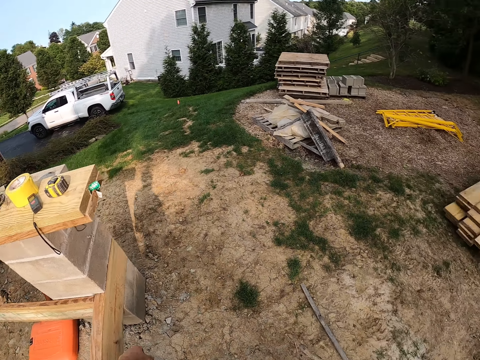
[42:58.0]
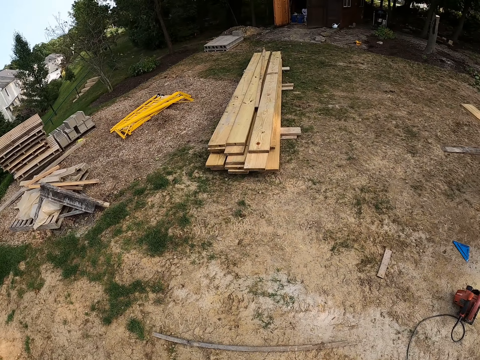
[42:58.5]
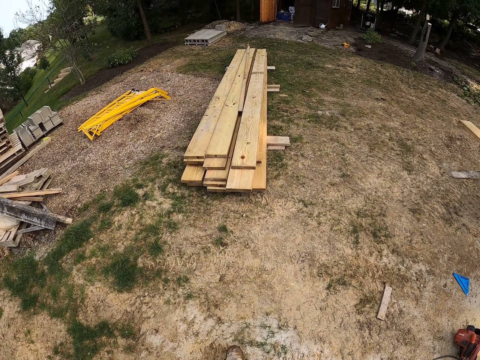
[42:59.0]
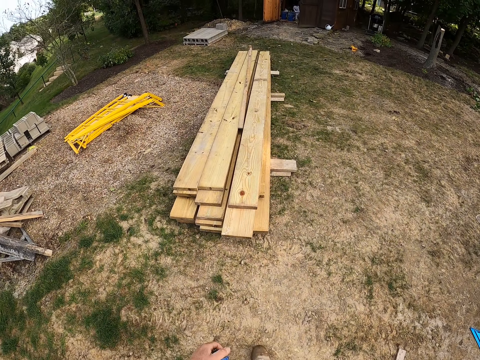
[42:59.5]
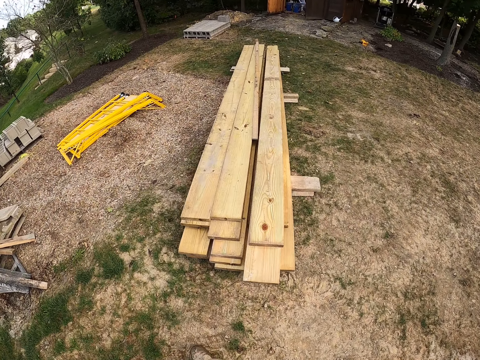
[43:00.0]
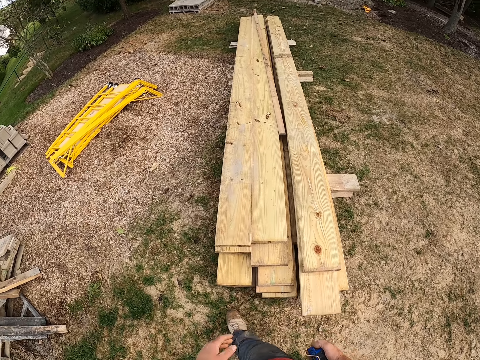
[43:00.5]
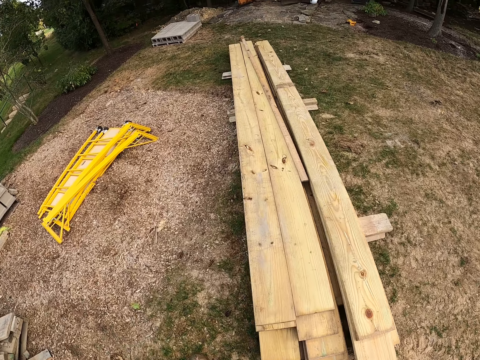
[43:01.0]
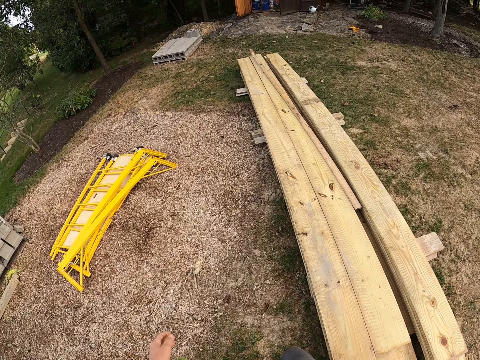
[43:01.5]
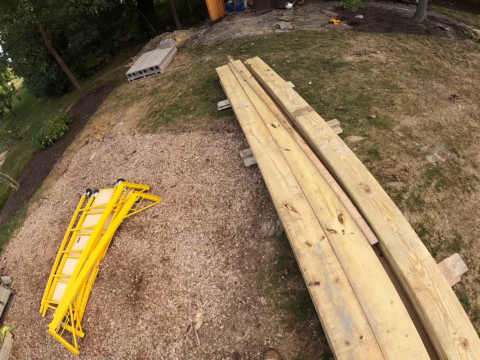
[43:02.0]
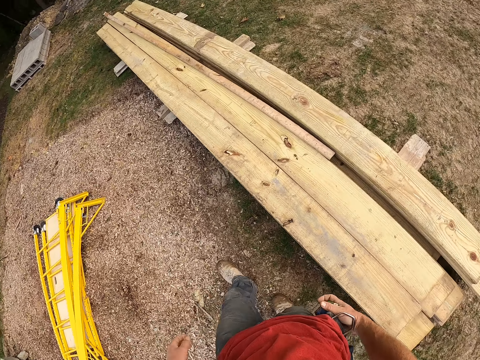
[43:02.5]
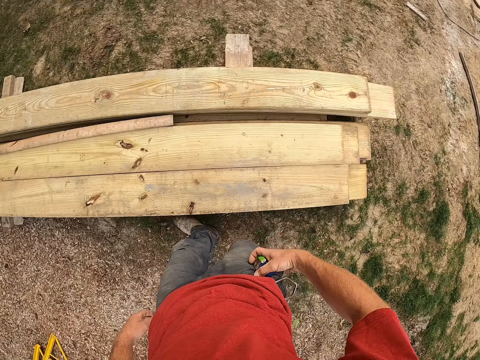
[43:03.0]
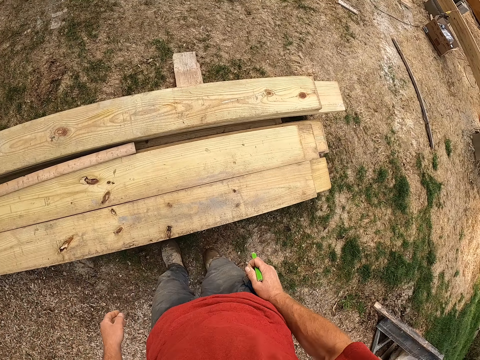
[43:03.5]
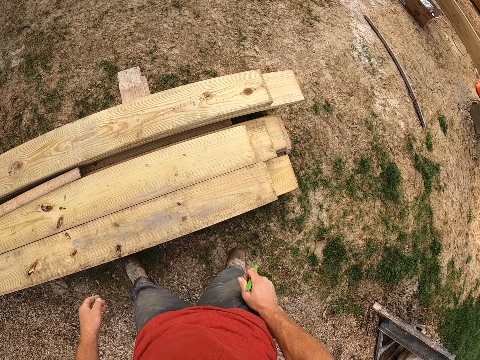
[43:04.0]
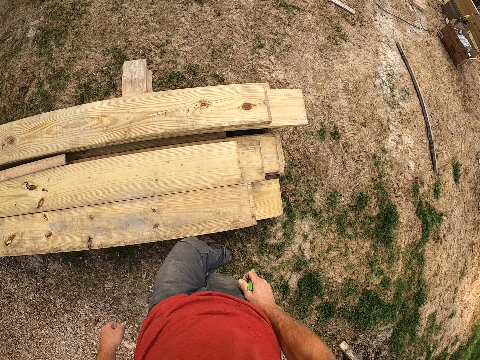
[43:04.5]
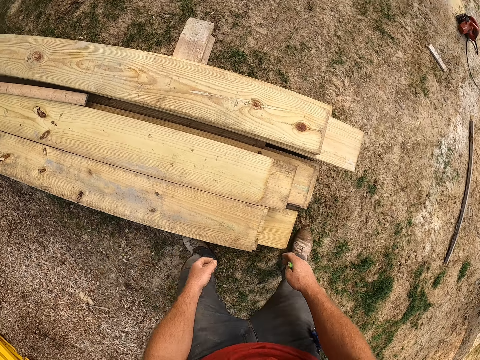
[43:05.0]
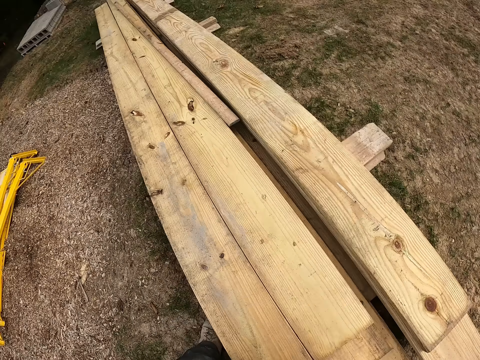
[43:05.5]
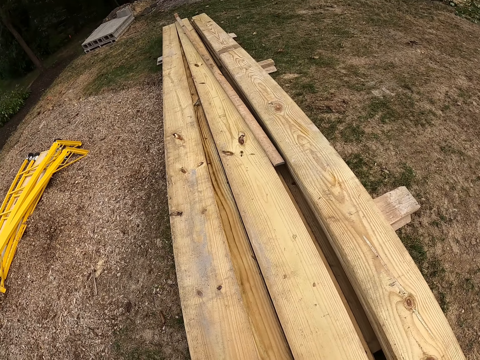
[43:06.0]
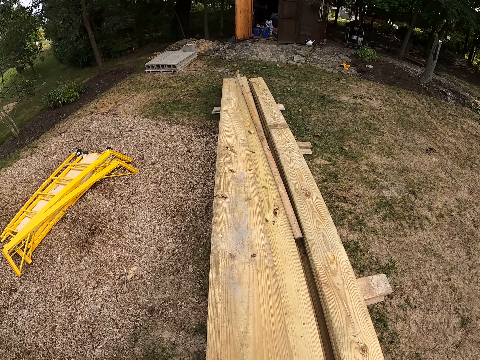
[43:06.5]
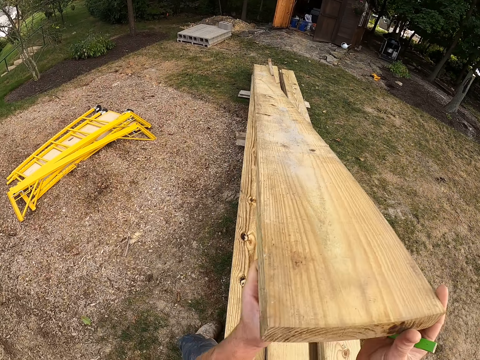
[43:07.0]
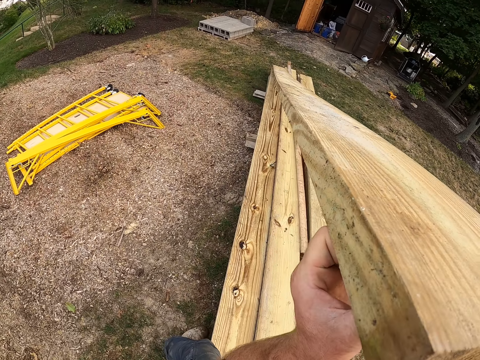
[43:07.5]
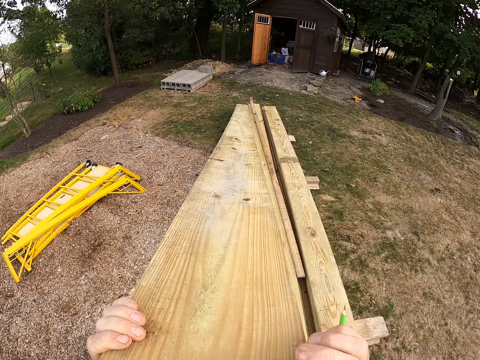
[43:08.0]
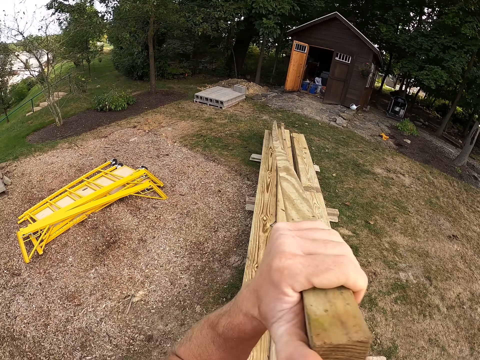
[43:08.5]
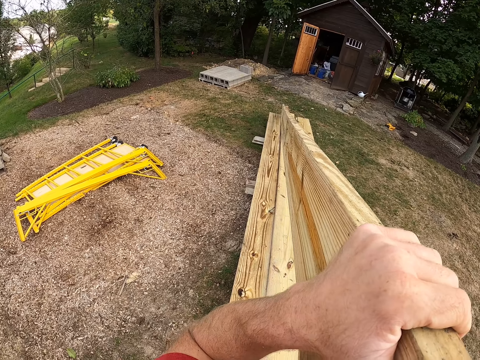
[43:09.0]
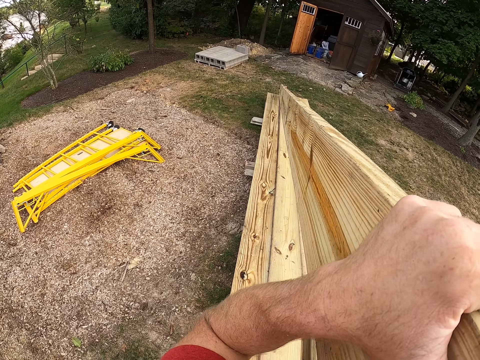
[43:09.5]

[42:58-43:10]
The camera wearer lifts a wooden plank. They examine the wooden plank.

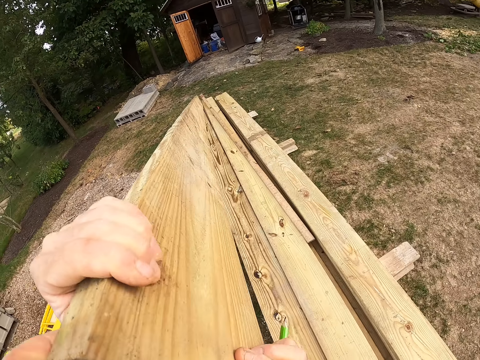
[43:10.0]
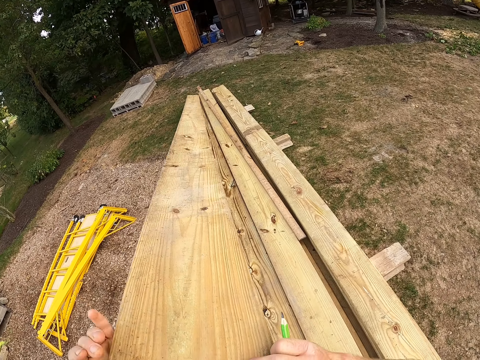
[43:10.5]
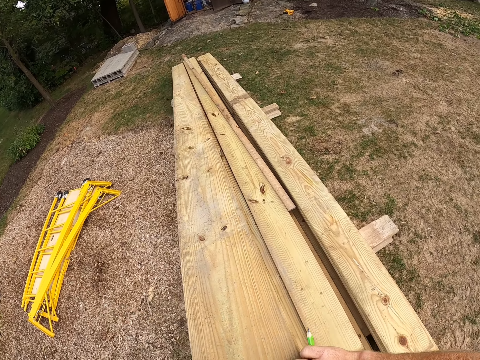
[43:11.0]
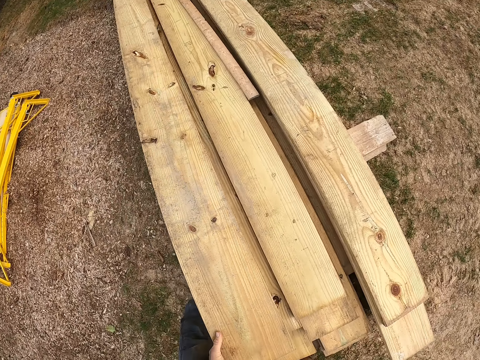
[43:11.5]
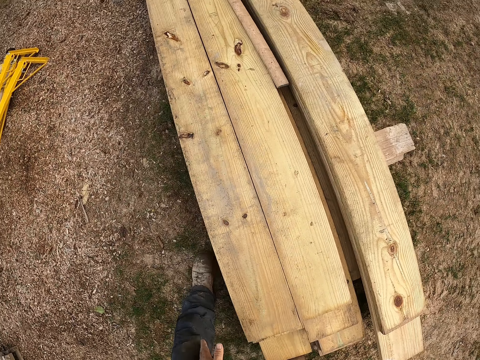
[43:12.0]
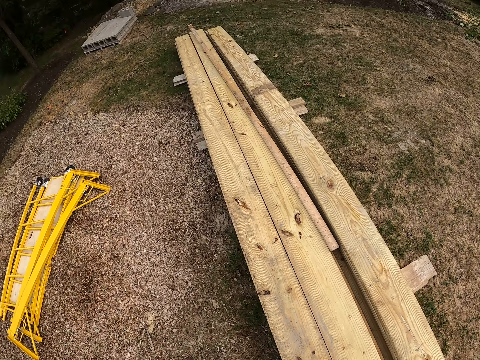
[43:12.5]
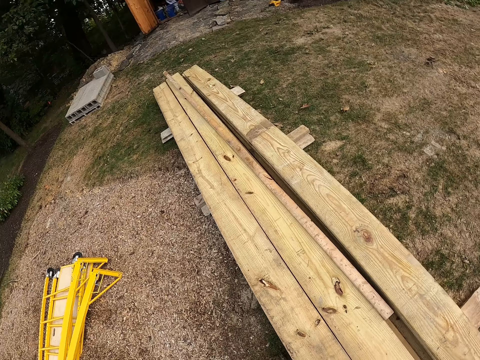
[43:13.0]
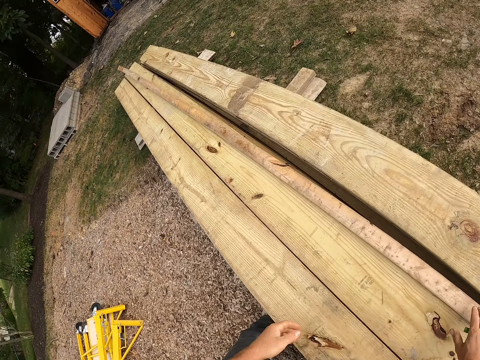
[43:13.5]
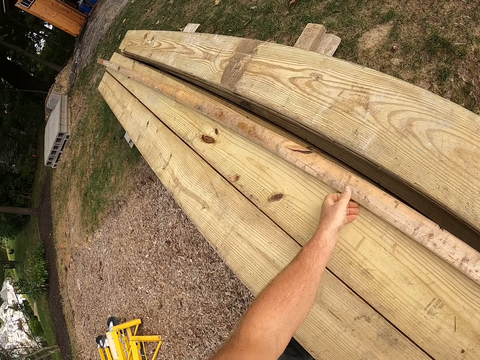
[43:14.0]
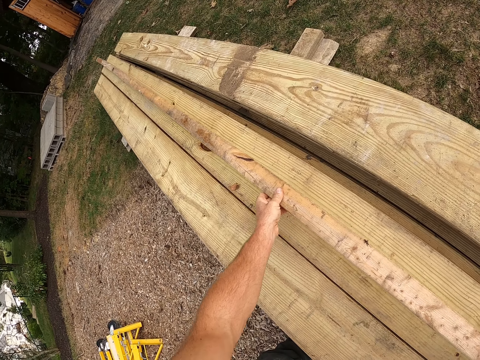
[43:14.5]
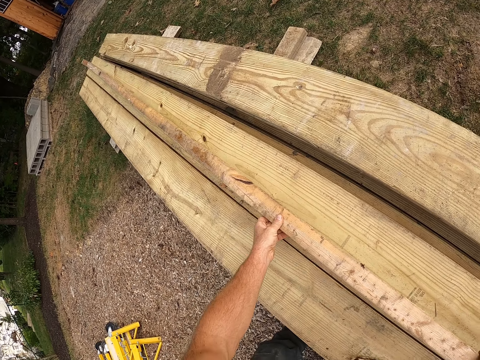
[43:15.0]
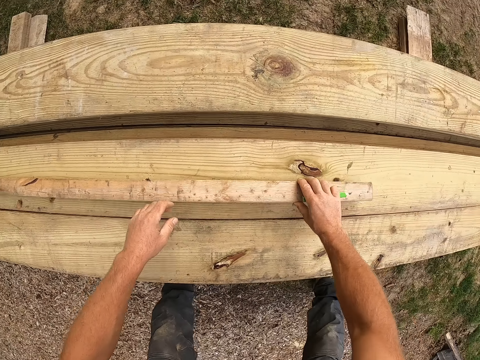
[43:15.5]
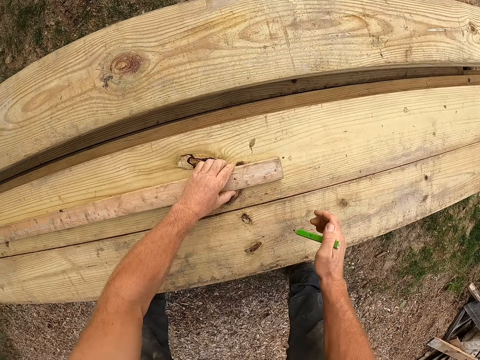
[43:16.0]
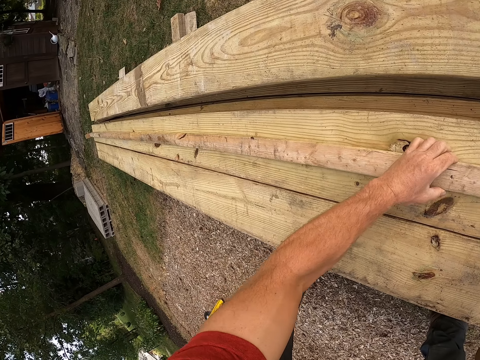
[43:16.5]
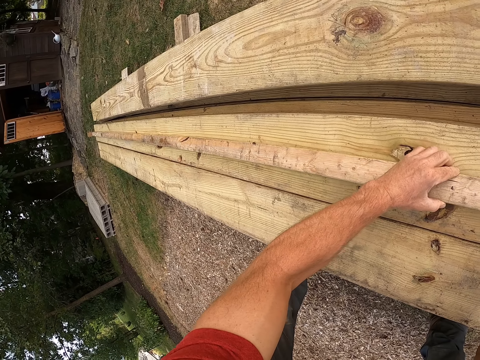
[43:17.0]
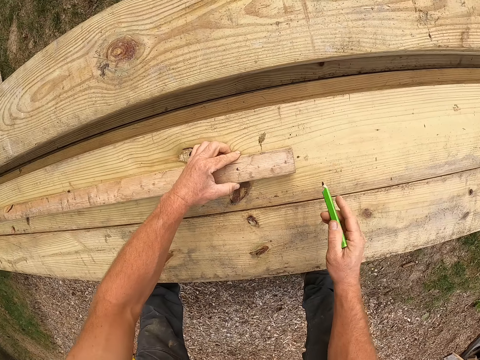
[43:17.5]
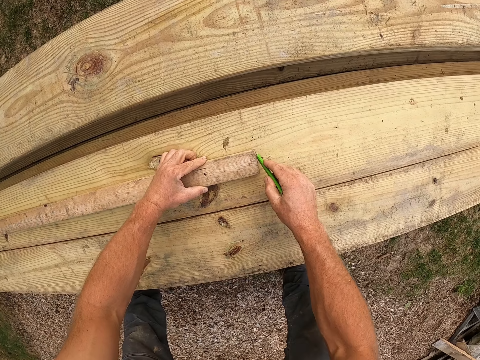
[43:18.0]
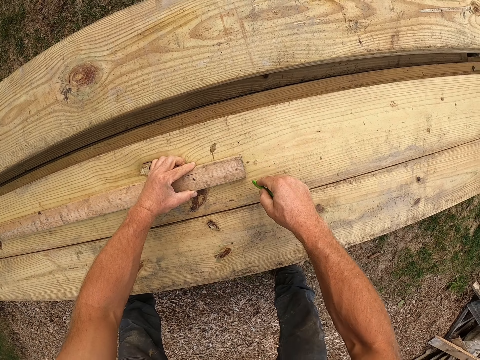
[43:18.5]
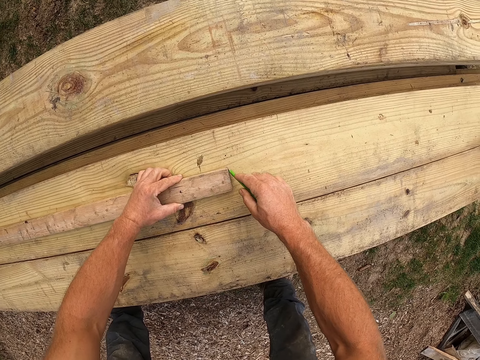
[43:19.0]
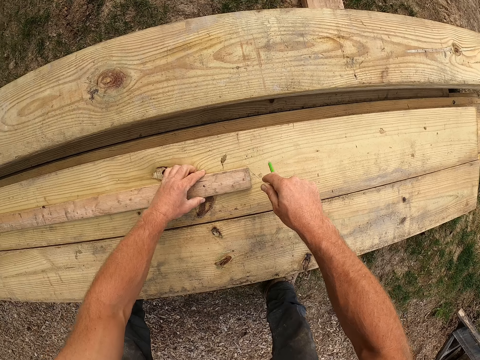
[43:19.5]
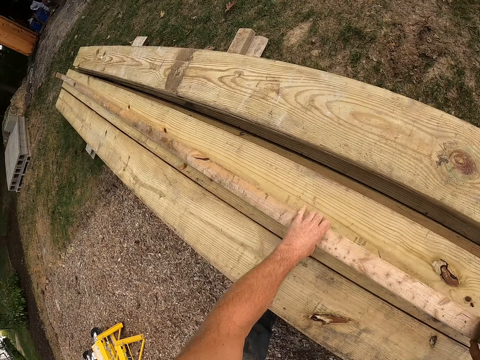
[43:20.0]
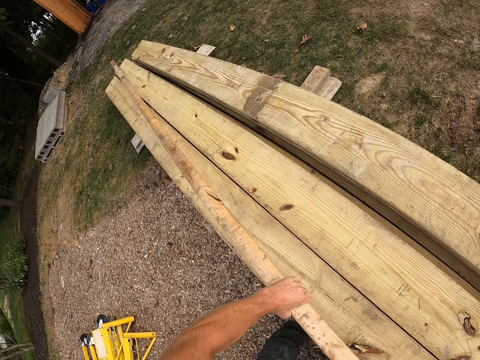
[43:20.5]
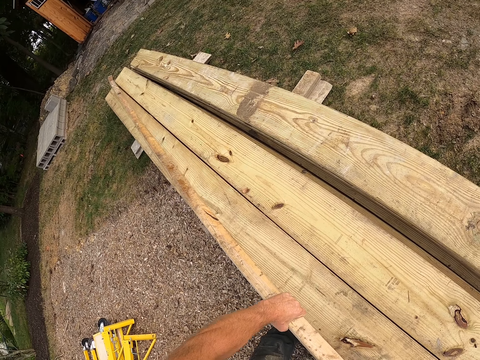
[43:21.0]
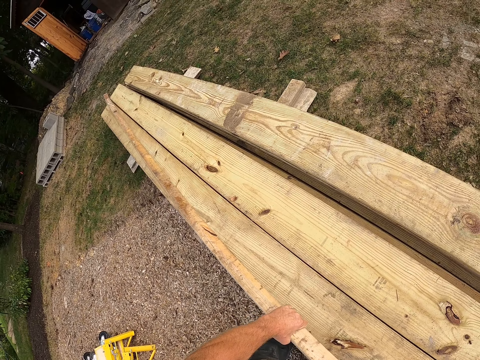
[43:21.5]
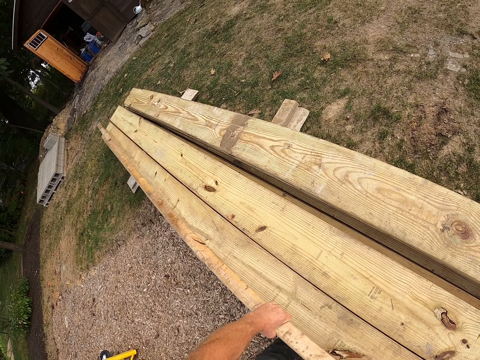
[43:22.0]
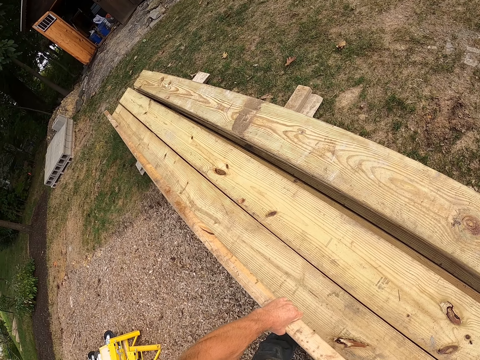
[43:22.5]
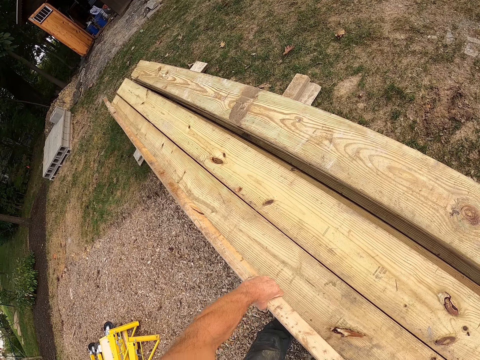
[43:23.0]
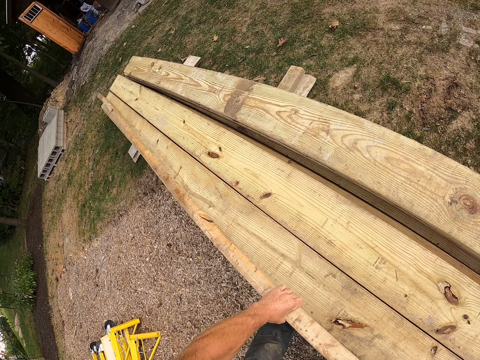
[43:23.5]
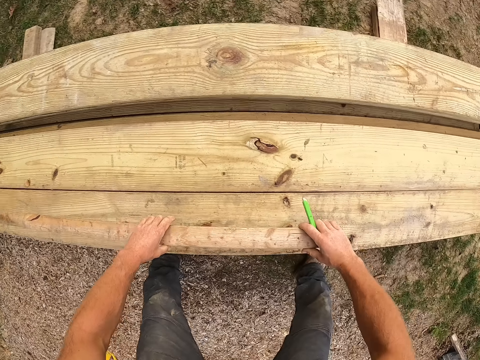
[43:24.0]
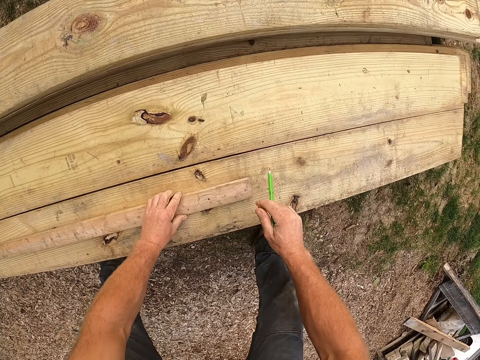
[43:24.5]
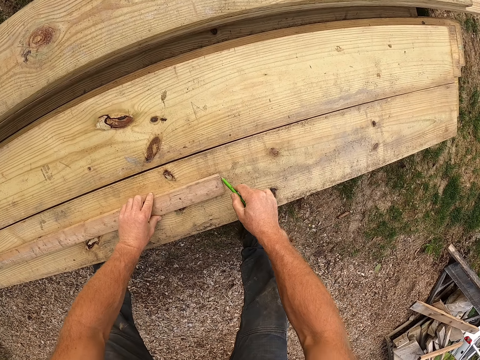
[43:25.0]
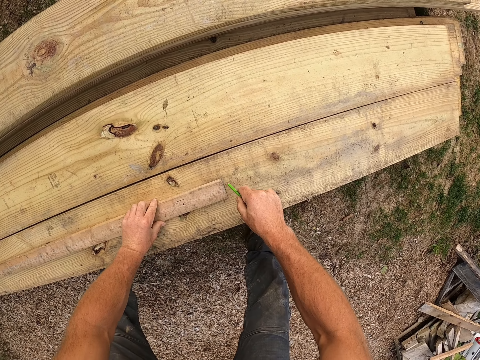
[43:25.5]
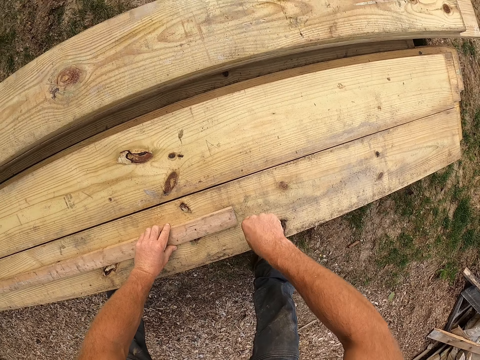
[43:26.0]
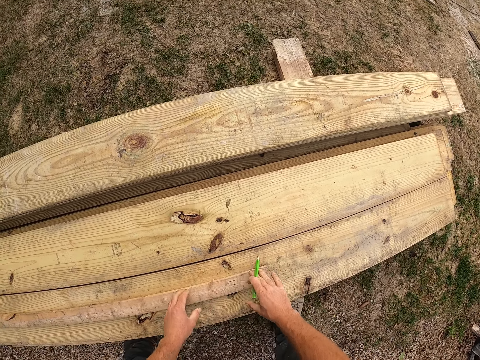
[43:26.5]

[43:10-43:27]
The camera wearer puts the piece of wood or wooden plank on the ground. They walk around the construction area. They move the wooden plank and pick up the piece of wood. They mark a point on the wooden plank with a pencil. They move the wooden plank and pick up the piece of wood. They put the piece of wood on another. They mark a point on the wooden plank with the pencil. They mark a point on the wood again.
